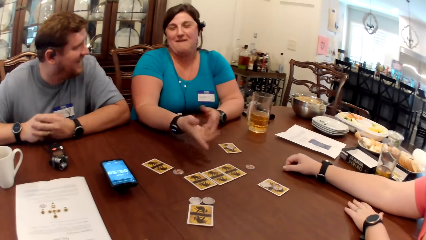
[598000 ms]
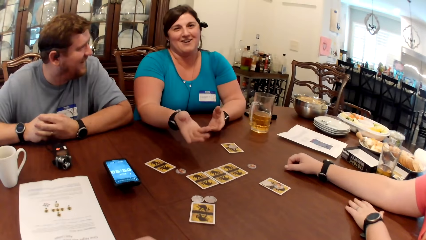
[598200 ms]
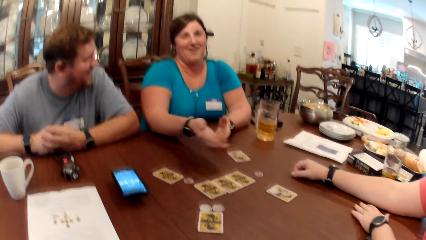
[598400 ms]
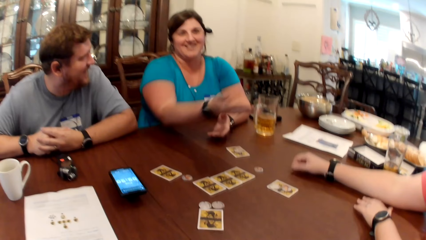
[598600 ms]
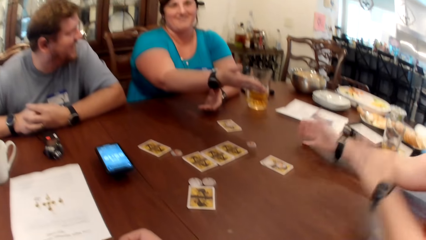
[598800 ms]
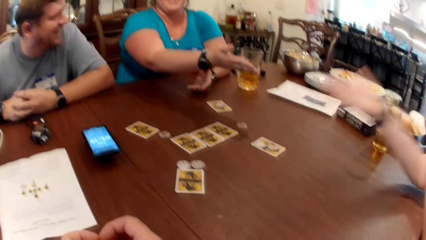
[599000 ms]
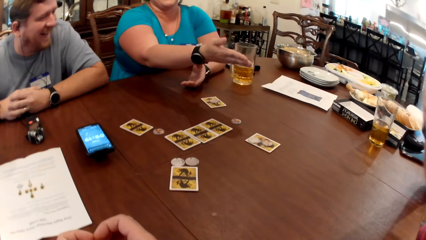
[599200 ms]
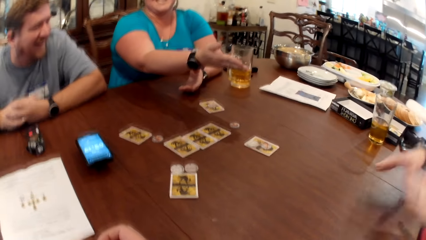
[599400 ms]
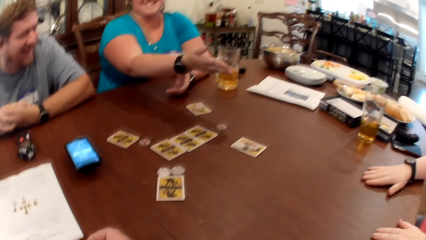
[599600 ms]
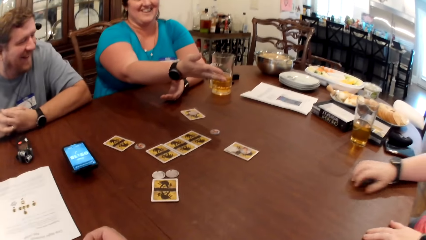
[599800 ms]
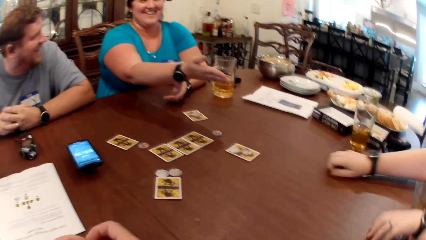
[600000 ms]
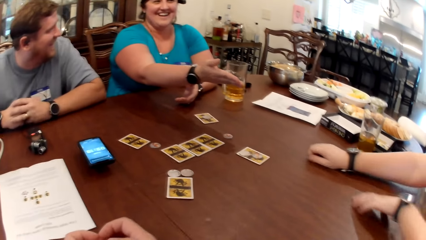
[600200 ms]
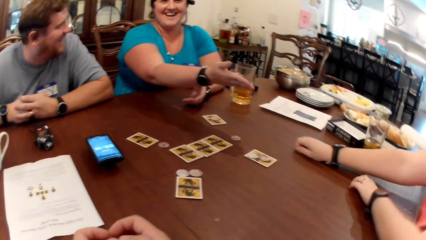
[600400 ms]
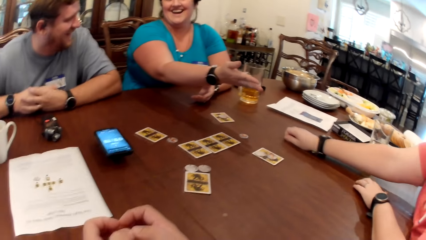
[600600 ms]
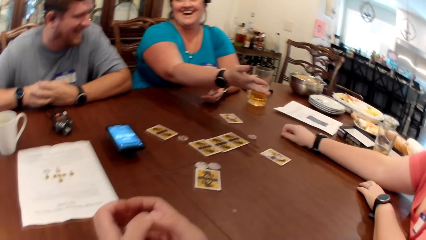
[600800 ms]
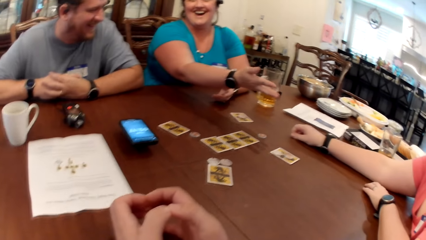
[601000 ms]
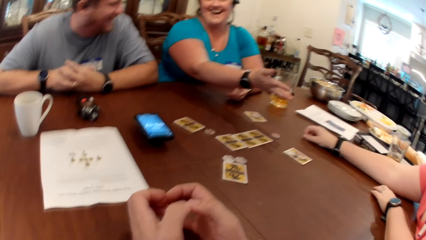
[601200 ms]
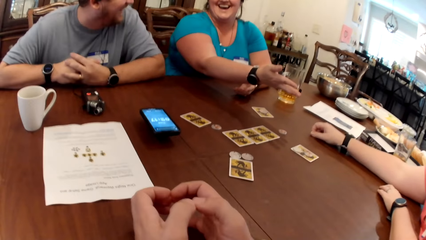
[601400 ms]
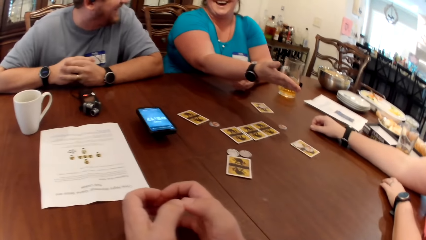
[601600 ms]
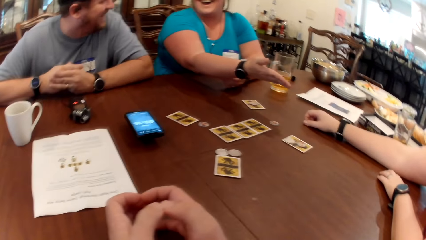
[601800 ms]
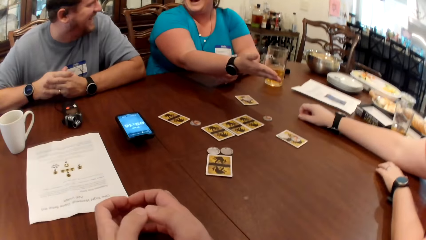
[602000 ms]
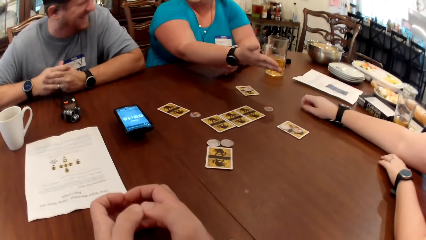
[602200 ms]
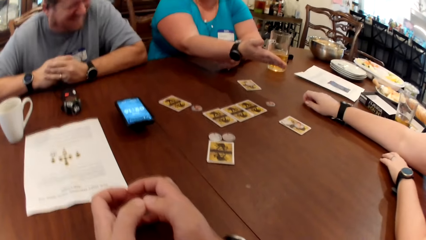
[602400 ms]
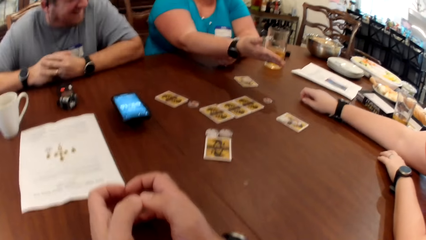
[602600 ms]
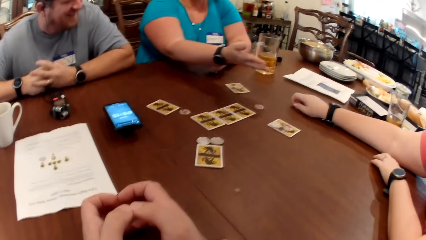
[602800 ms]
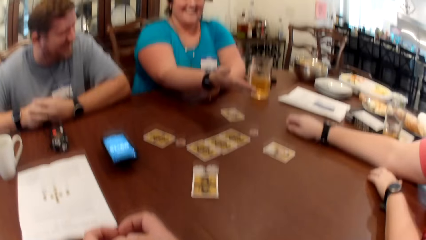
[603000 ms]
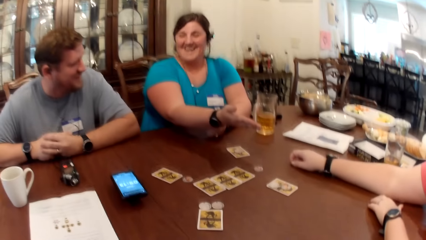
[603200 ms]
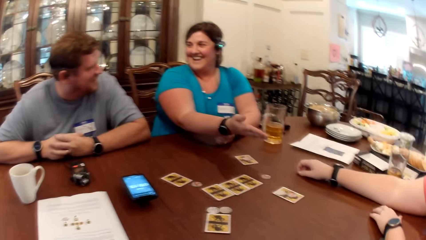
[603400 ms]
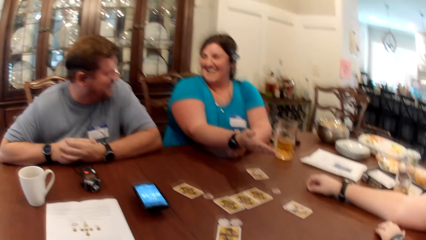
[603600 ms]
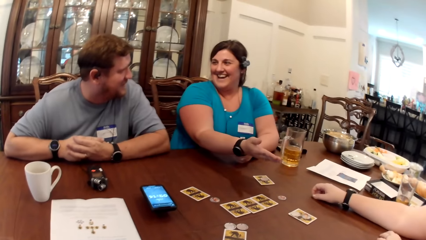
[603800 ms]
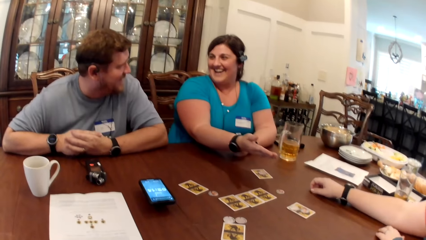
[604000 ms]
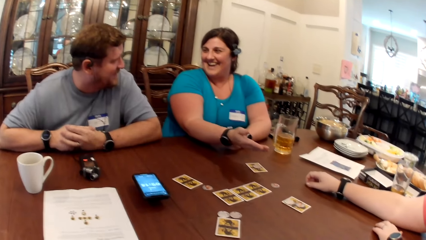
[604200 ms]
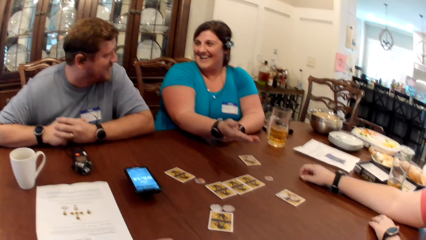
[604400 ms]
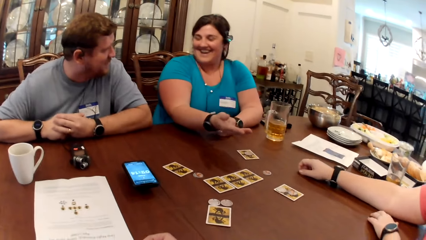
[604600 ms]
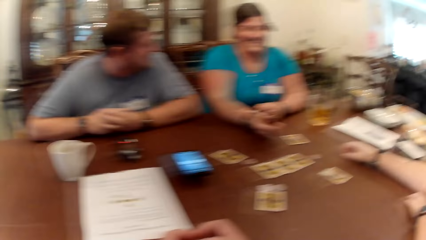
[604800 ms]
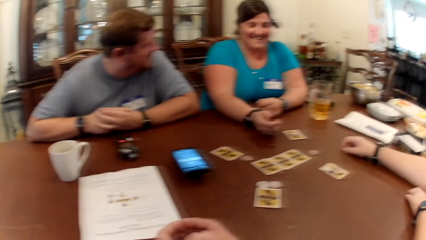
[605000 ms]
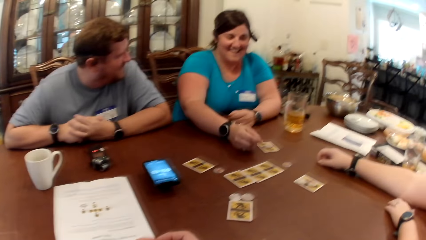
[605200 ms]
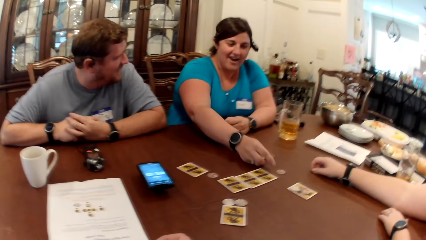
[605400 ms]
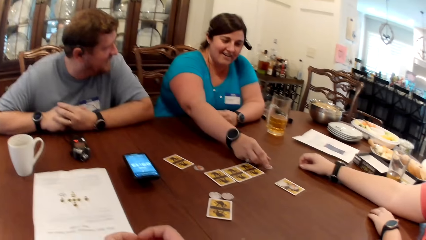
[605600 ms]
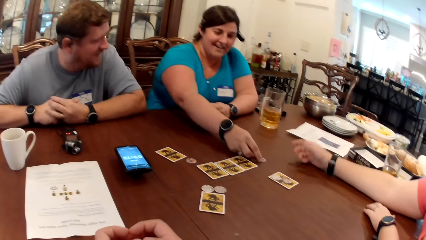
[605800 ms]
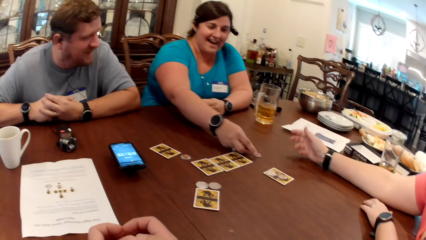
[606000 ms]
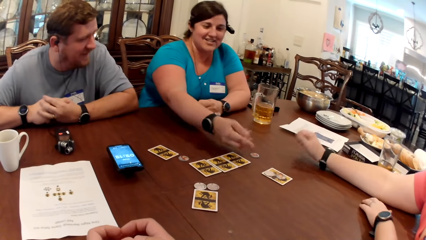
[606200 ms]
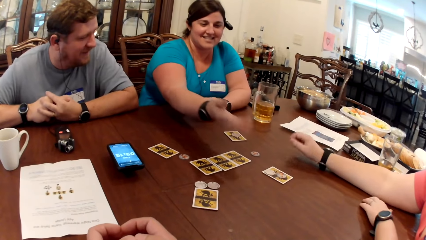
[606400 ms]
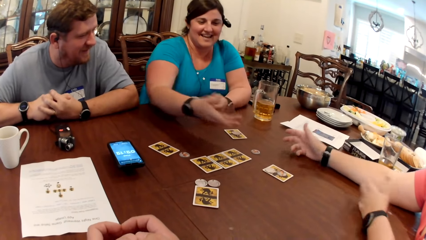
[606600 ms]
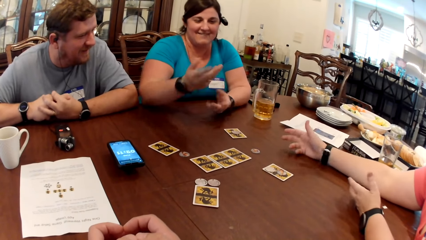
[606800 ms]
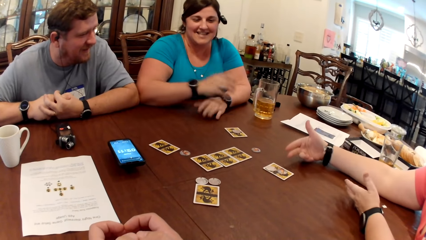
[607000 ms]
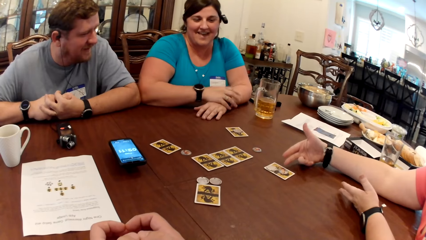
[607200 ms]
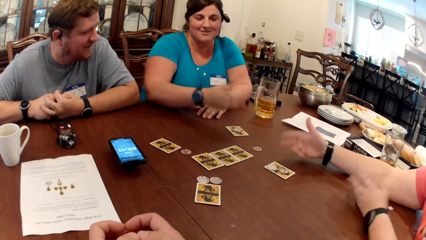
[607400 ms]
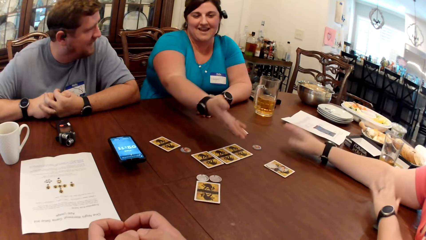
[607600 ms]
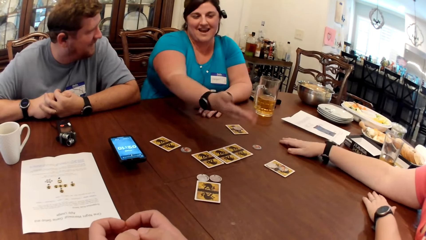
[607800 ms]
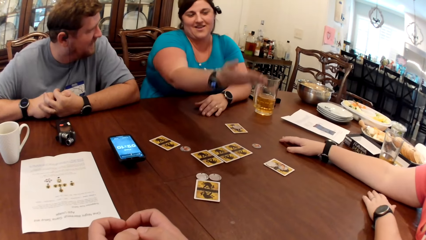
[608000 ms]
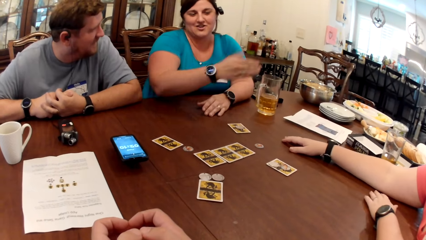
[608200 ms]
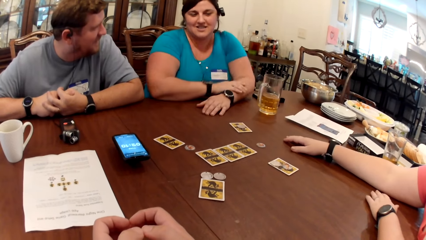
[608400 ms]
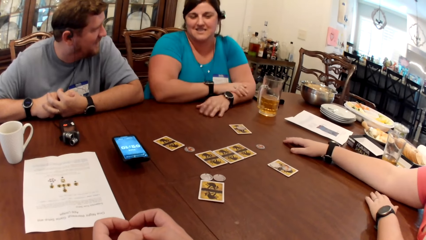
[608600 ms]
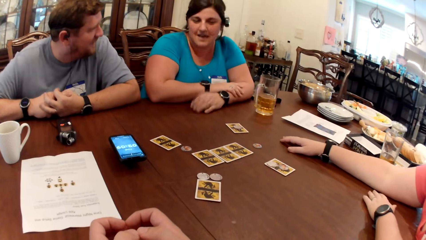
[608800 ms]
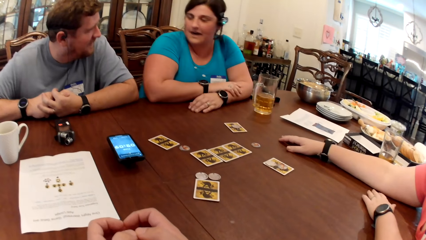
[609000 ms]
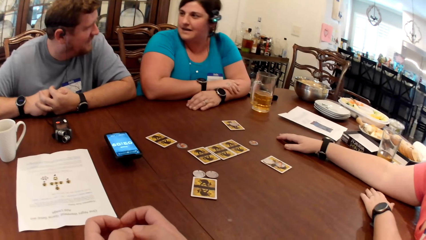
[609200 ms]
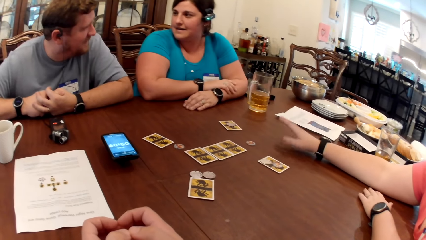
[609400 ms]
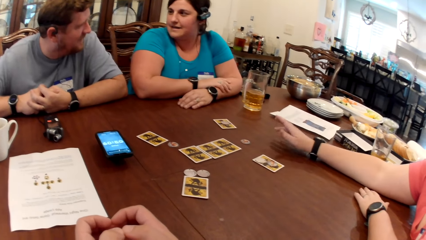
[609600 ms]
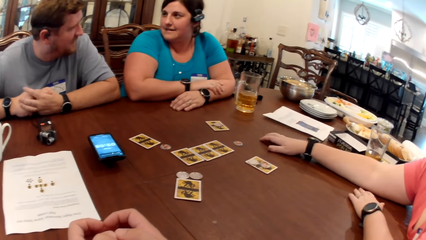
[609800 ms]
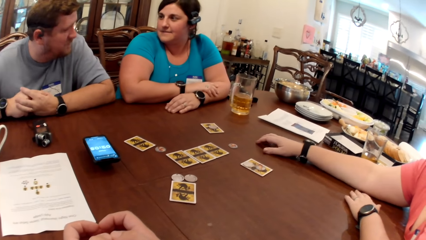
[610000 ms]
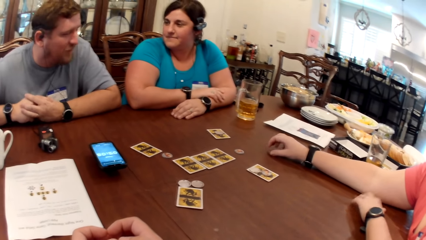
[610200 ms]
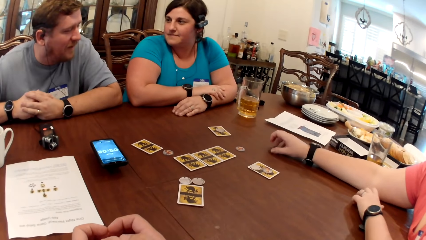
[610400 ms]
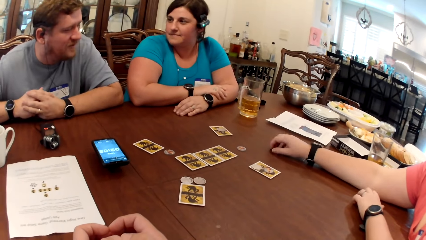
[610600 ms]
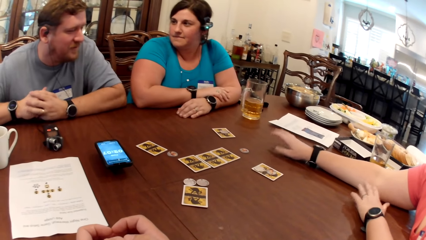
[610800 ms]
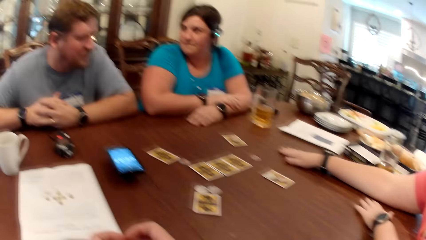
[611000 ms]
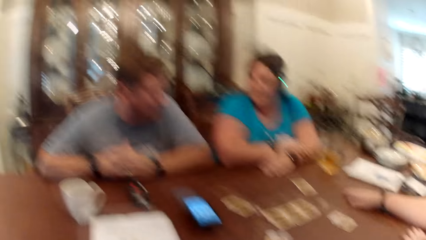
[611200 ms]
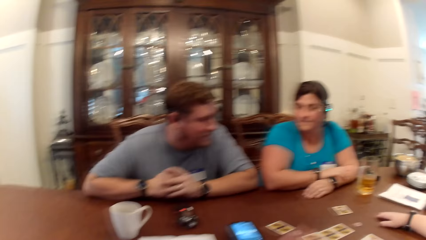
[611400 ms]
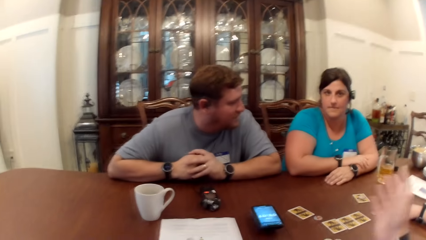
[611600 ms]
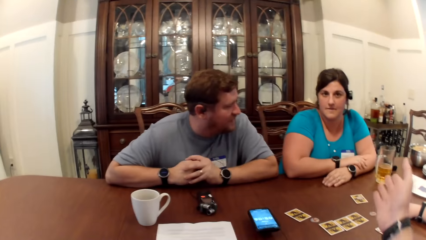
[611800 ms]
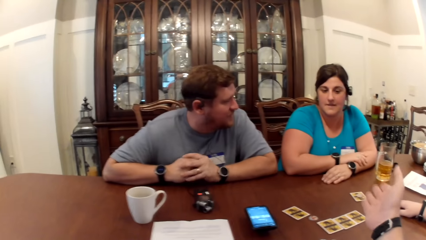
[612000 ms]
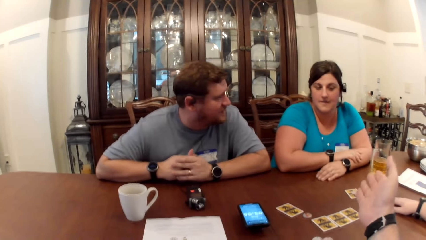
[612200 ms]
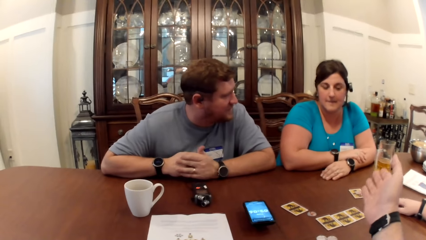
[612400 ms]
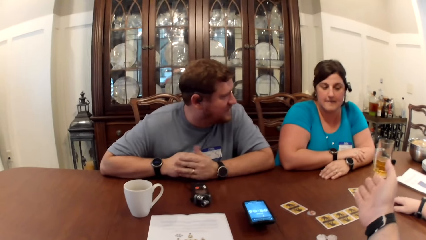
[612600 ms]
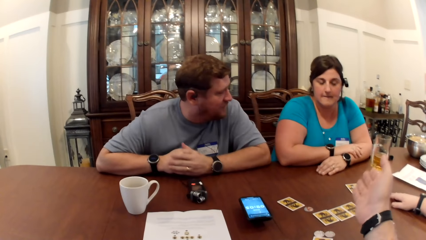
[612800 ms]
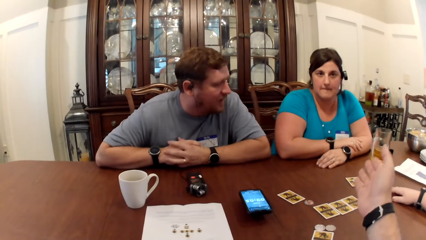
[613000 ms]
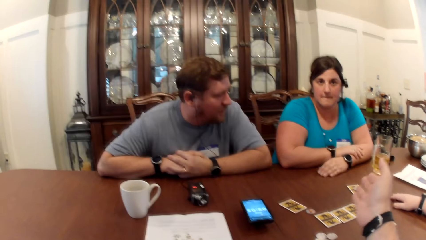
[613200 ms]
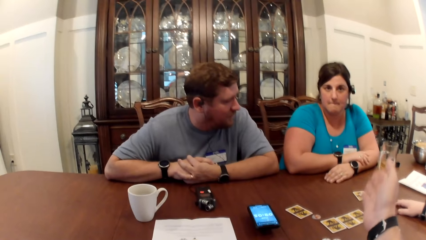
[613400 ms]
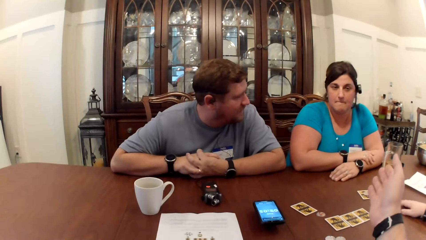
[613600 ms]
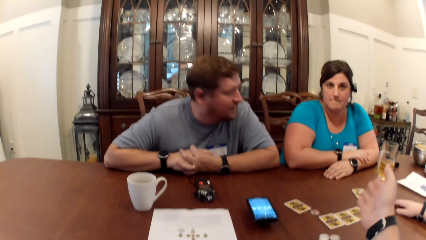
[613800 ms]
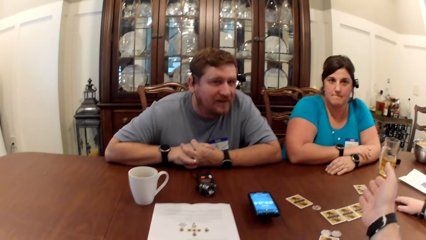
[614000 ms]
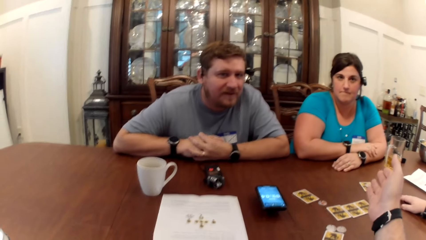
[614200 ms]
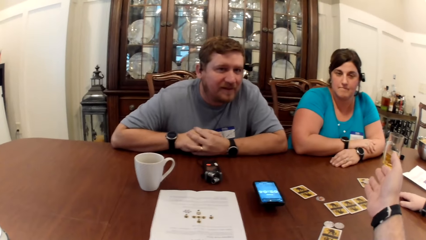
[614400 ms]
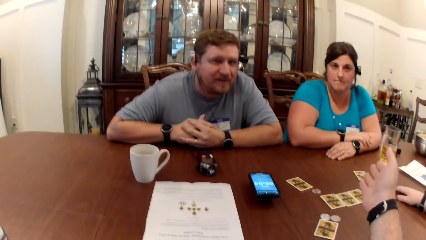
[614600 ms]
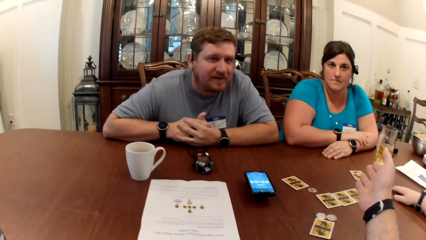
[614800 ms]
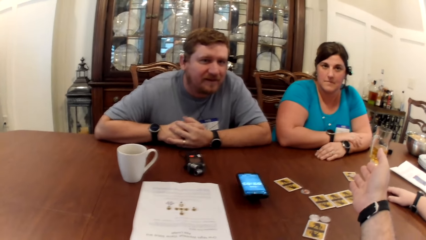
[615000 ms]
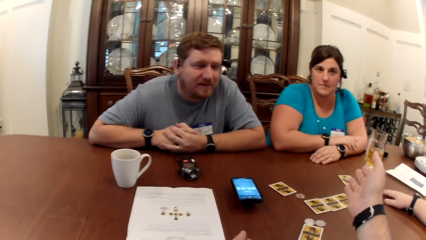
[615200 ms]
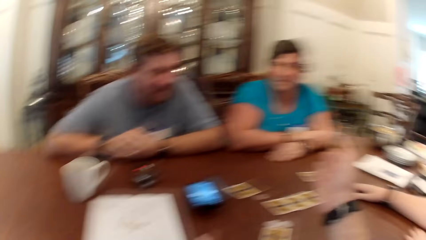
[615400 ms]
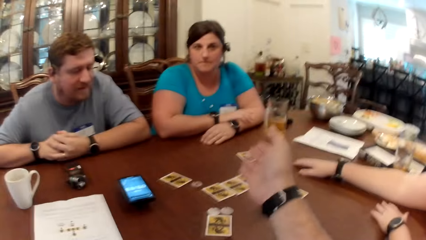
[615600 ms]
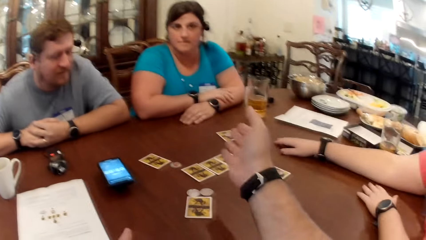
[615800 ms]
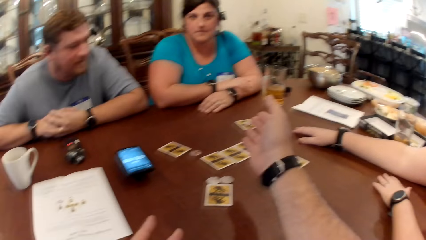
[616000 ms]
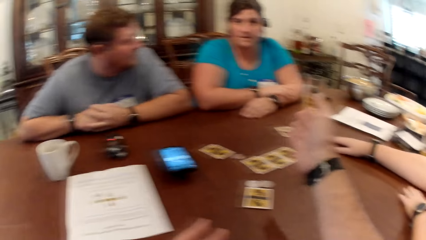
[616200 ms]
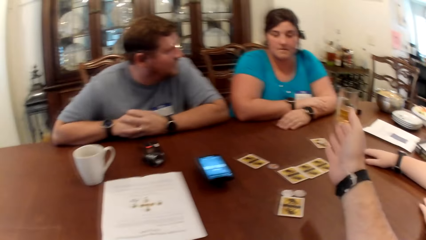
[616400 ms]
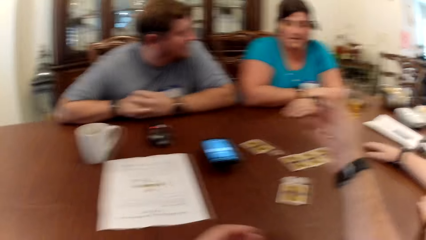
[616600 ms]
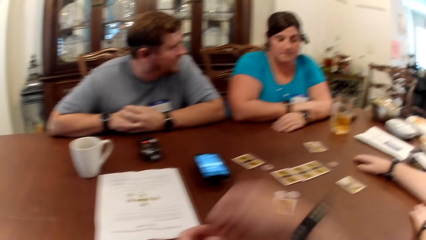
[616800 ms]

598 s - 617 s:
A woman points at the cards on the table with her right hand finger. The woman points her right hand towards another woman. The other woman claps her hands. The first woman touches a token chip on the table with her right hand finger. The camera wearer points his right hand towards the woman.
